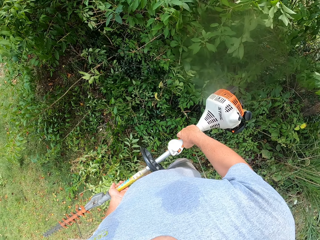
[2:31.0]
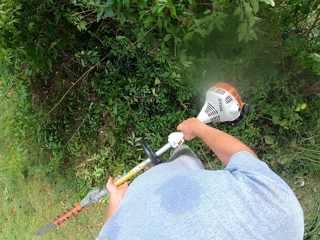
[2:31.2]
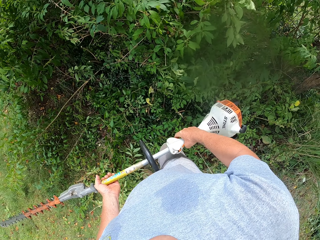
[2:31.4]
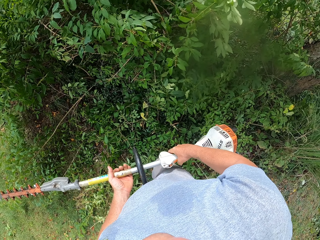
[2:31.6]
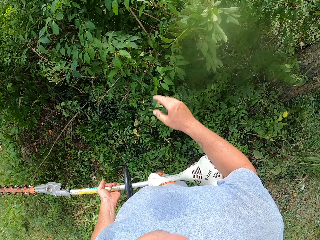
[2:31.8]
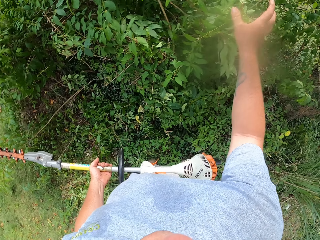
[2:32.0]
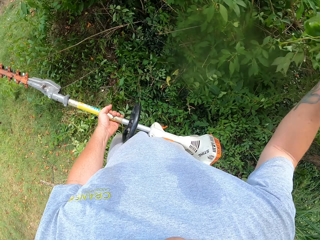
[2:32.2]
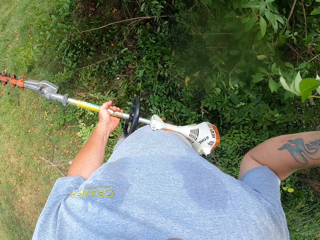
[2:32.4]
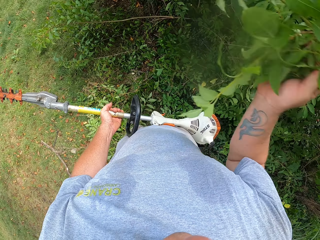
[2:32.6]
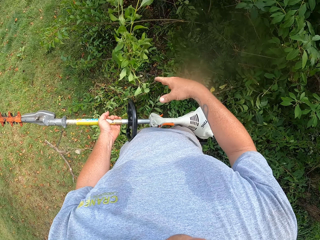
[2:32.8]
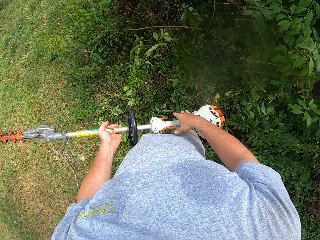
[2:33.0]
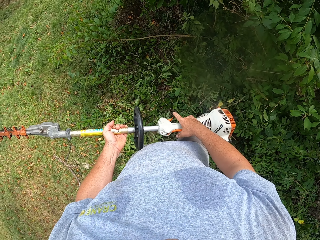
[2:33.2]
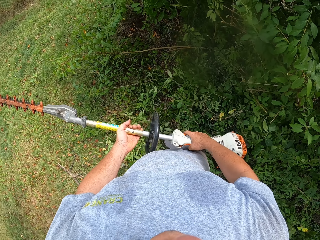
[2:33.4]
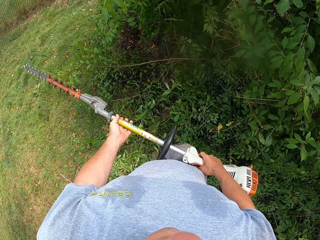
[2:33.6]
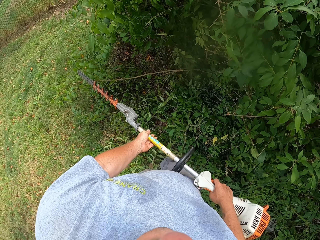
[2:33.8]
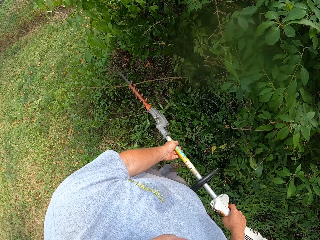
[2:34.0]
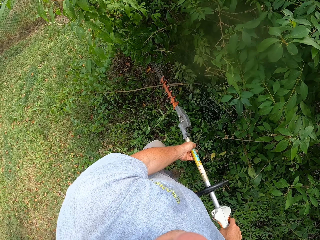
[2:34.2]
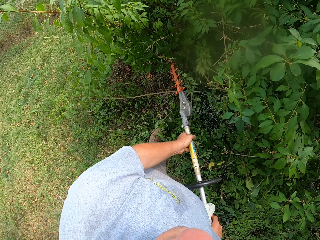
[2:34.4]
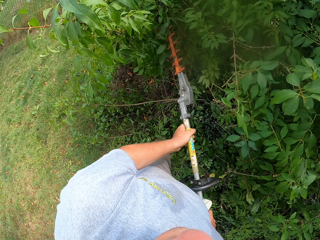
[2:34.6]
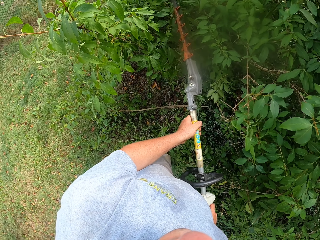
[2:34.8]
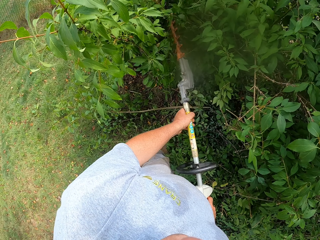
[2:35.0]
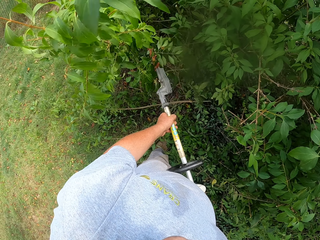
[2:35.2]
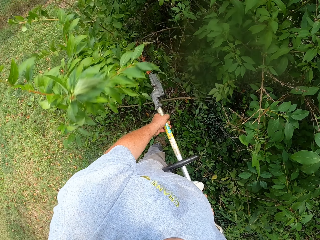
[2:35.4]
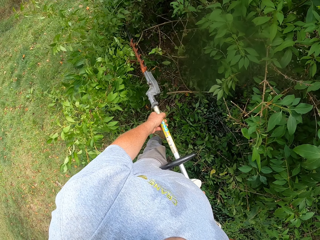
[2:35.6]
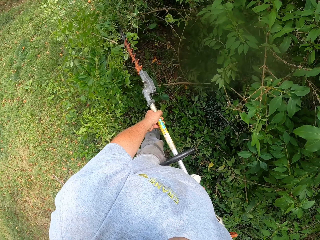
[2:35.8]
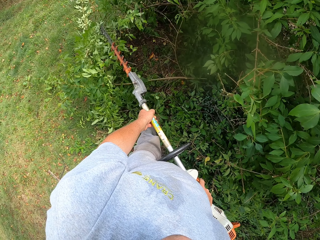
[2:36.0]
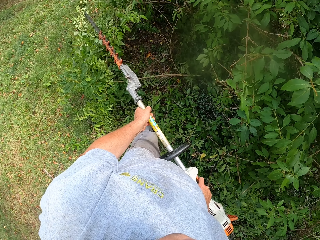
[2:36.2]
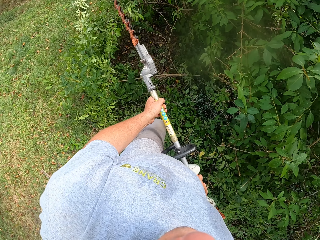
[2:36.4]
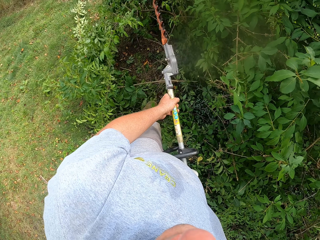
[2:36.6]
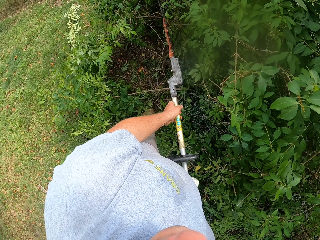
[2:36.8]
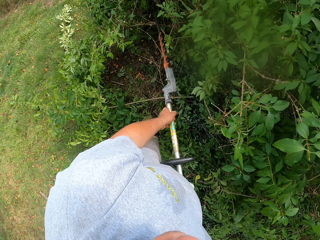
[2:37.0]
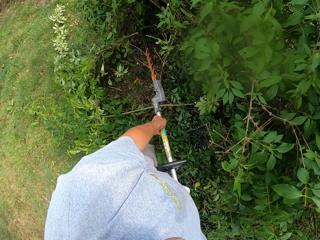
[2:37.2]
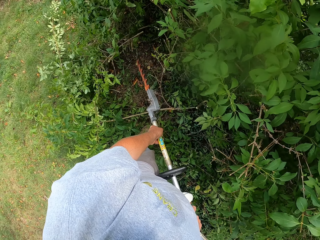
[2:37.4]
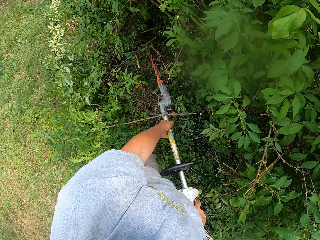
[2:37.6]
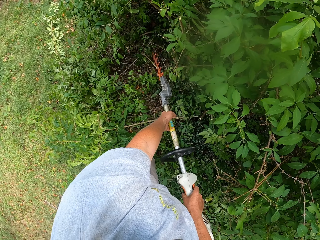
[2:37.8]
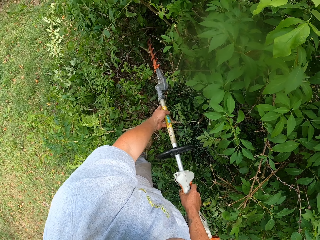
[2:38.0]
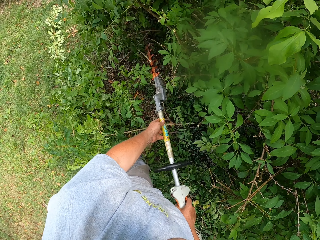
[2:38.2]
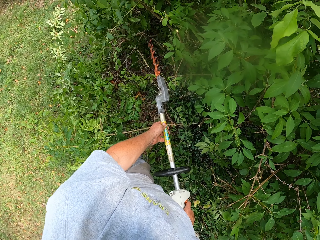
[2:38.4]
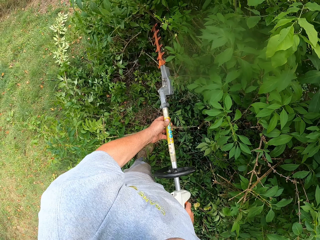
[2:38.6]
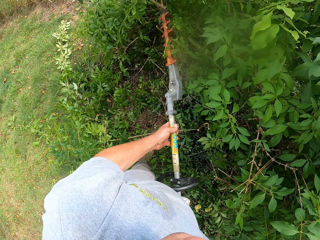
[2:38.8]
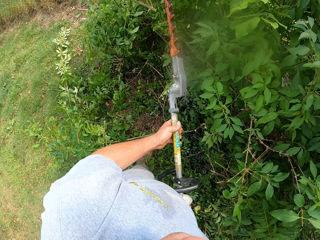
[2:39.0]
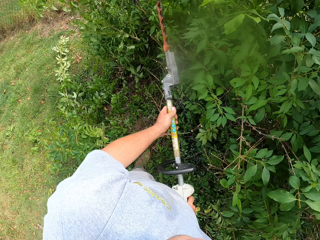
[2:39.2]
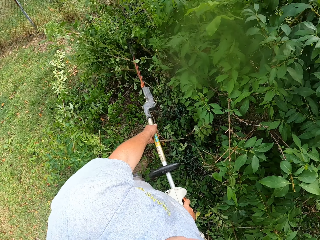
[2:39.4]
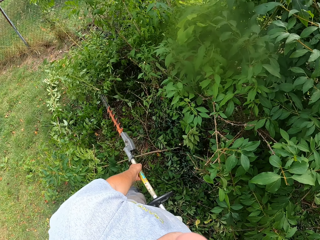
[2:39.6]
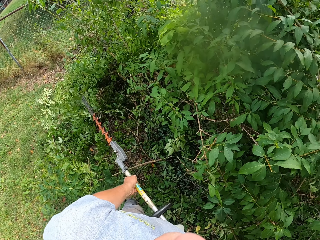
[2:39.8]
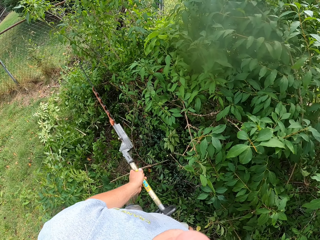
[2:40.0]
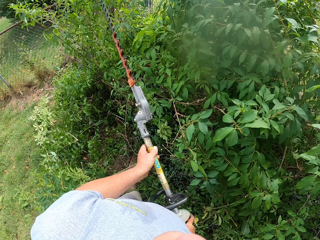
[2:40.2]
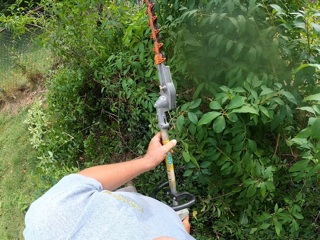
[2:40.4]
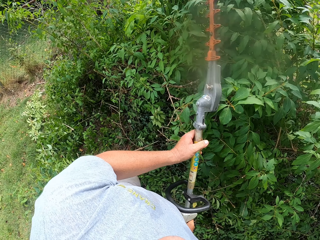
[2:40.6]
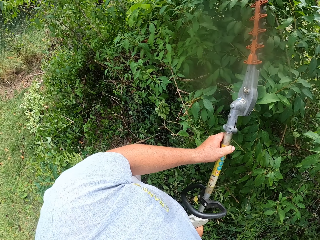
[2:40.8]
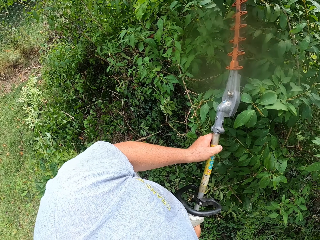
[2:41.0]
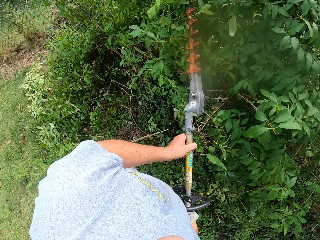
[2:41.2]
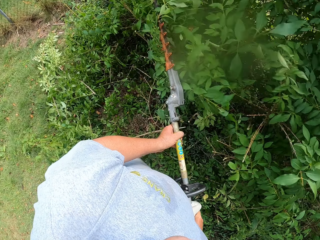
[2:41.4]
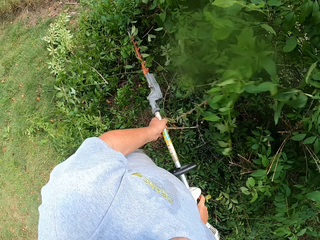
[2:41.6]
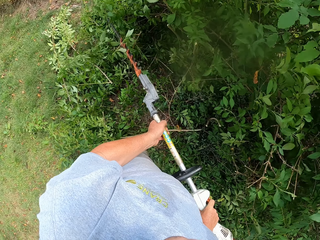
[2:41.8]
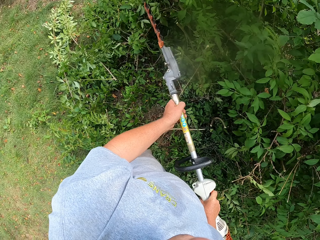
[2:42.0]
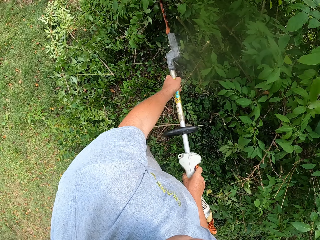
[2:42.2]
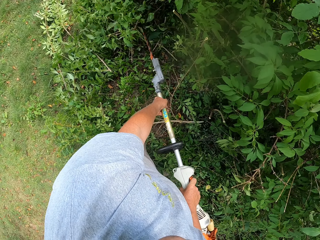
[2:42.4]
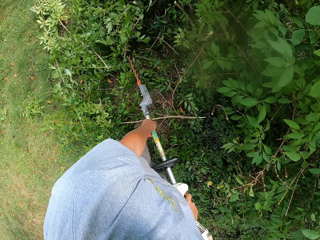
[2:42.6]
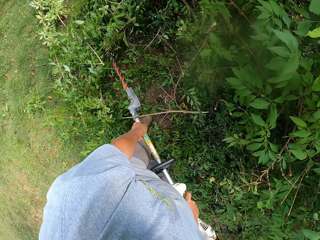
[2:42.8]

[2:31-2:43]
The camera wearer cuts the bush with his hand. He throws the bush on the ground. He trims the fence with a trimming machine. He cuts the bush with the brush cutter.

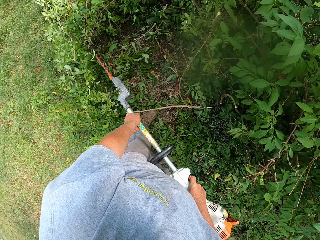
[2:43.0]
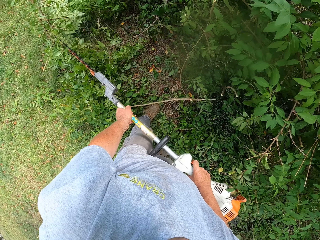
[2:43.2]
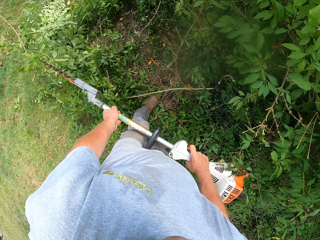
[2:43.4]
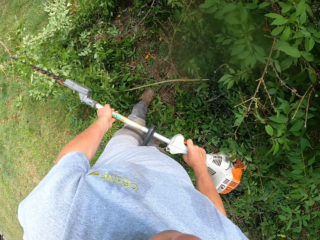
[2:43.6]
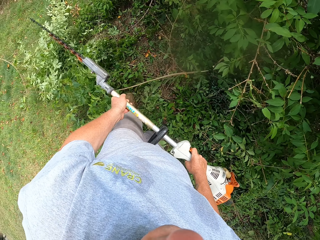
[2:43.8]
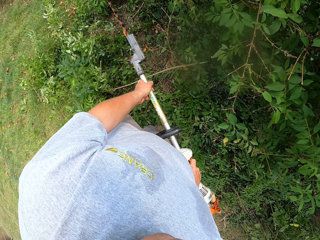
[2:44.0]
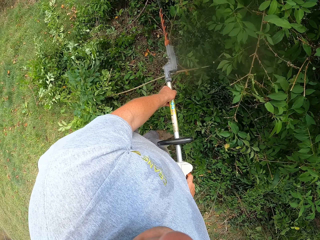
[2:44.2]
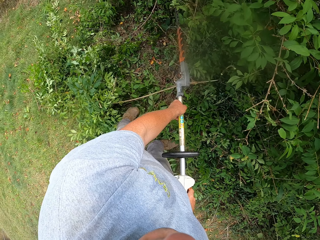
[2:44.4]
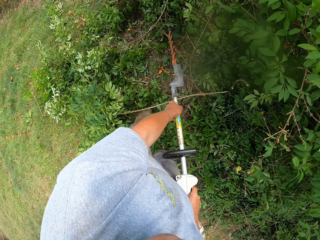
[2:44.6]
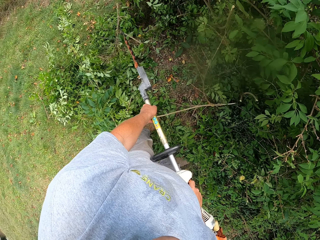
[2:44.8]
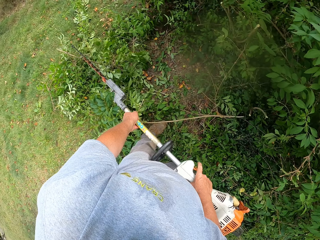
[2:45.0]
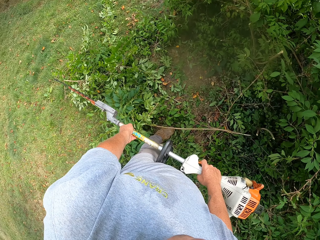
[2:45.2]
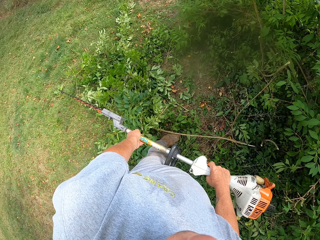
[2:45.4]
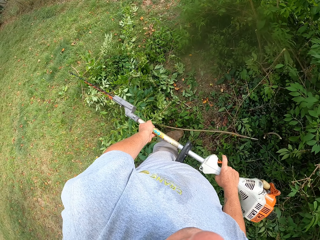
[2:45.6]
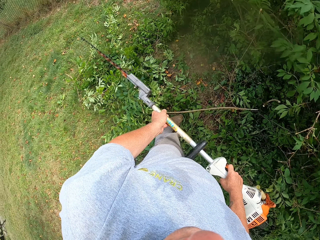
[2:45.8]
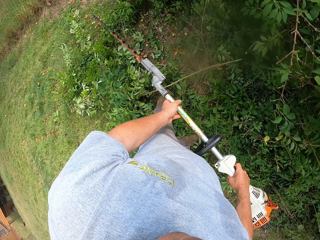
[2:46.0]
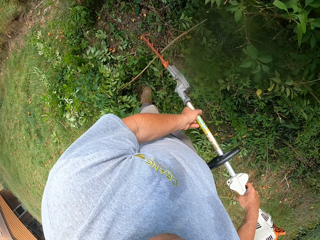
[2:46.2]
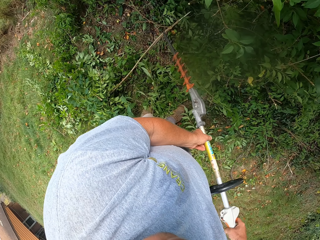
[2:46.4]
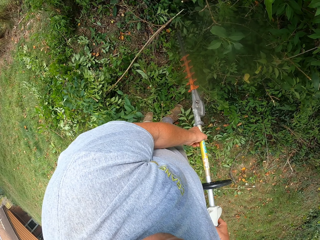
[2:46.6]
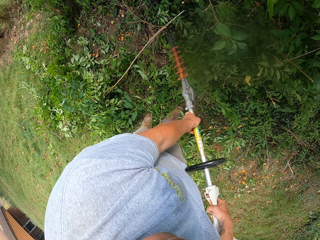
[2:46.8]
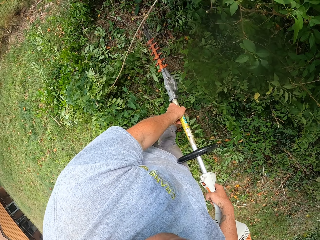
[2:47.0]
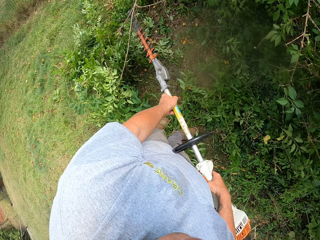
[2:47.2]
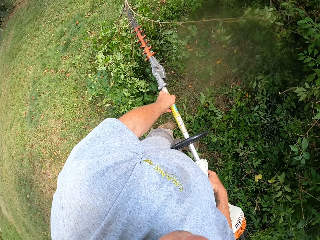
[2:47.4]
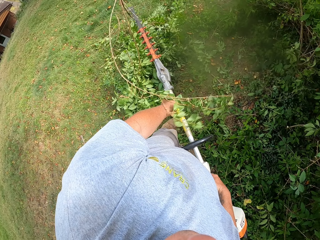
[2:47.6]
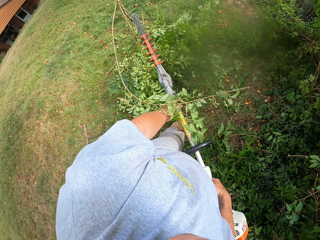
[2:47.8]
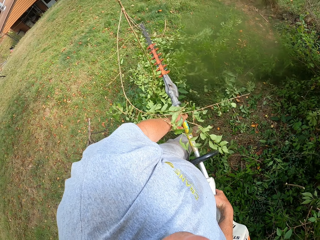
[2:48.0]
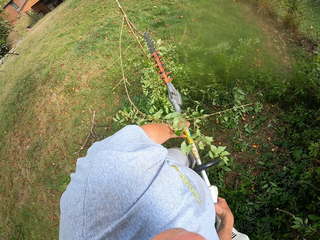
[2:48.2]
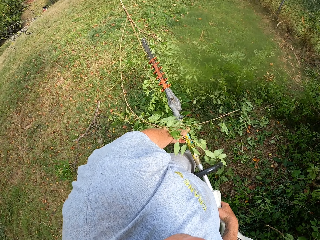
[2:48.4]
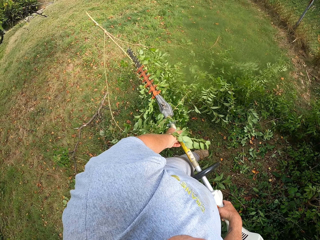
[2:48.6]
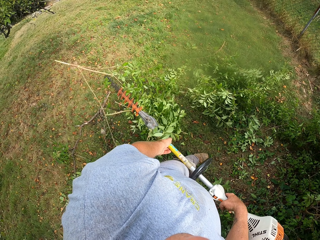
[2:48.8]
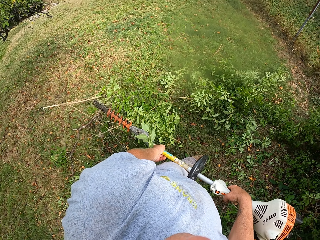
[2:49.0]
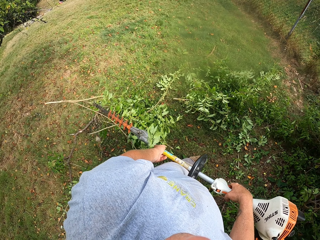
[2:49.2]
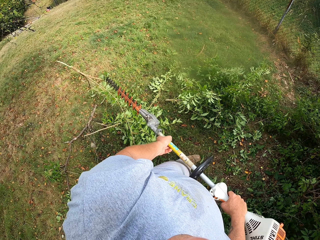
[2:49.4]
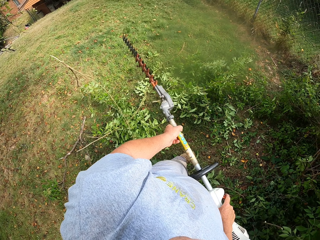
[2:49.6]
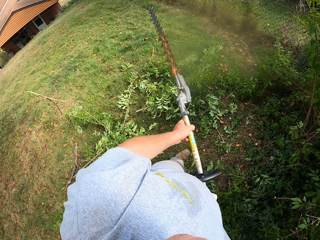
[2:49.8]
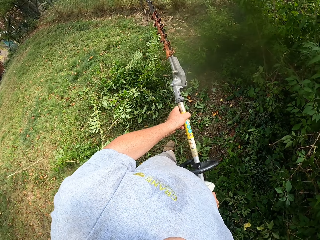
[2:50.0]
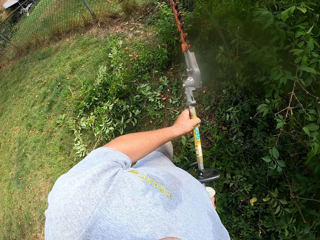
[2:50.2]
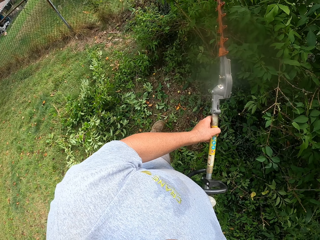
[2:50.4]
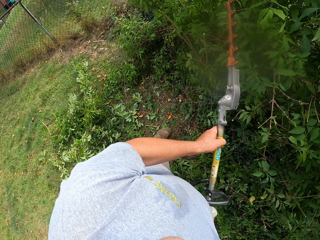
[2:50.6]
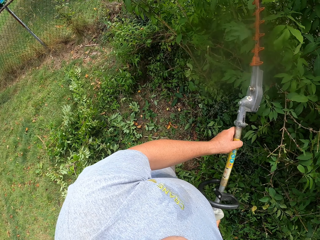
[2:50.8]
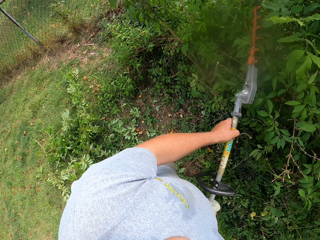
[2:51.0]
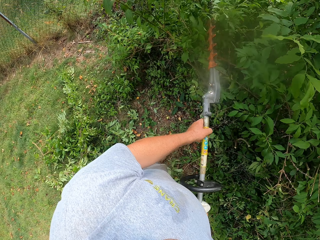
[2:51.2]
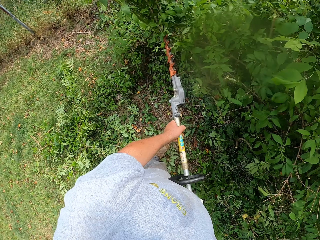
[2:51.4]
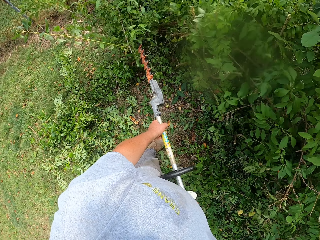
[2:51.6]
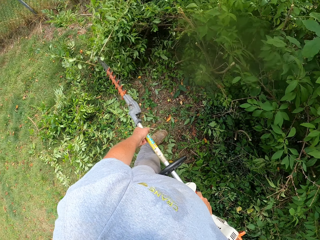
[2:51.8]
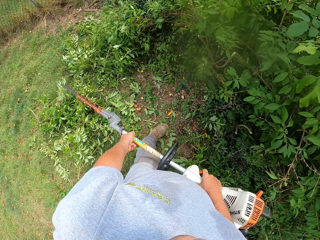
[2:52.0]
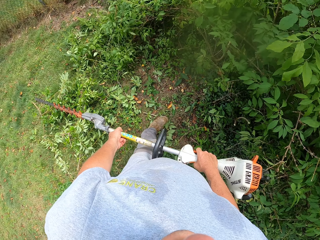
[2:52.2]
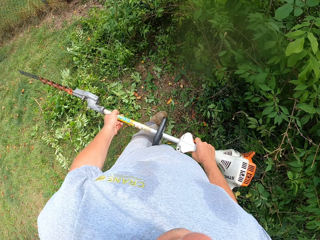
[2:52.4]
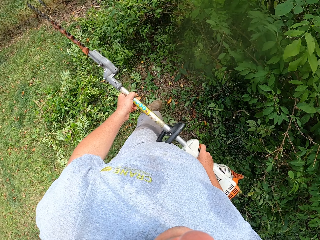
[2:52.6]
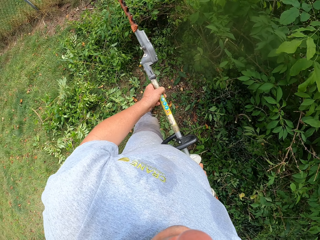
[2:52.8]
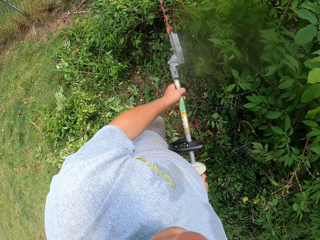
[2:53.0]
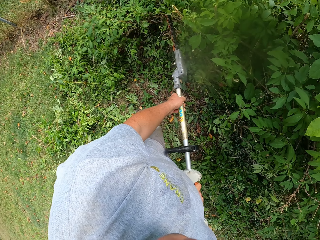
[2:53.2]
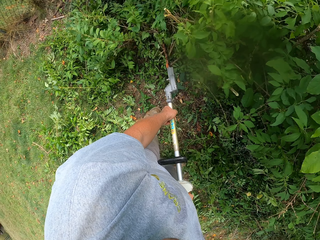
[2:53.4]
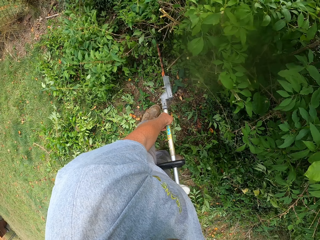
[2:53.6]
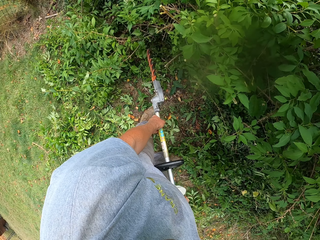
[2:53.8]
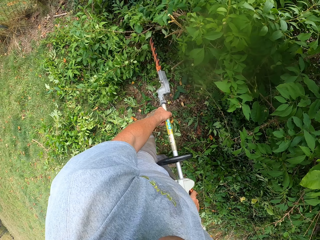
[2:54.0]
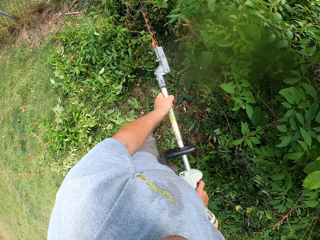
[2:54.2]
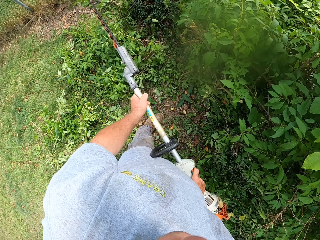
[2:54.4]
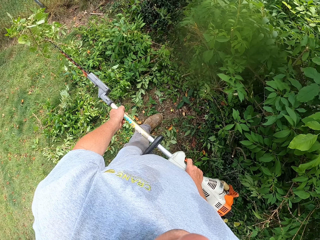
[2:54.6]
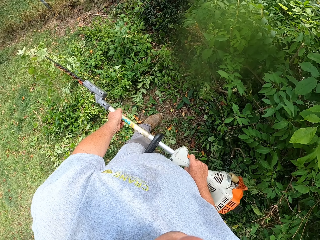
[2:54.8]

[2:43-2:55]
The camera wearer moves the branches with the machine.
